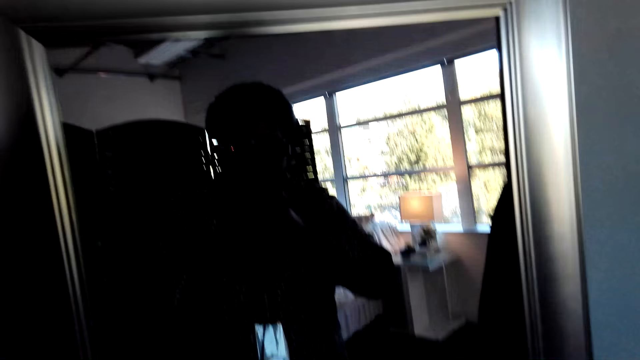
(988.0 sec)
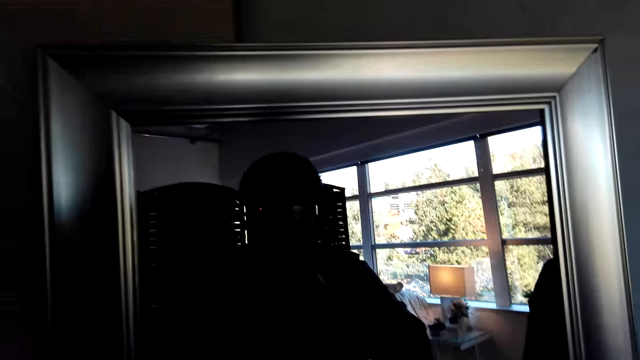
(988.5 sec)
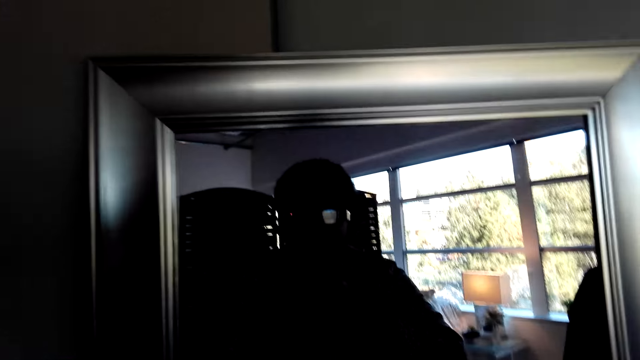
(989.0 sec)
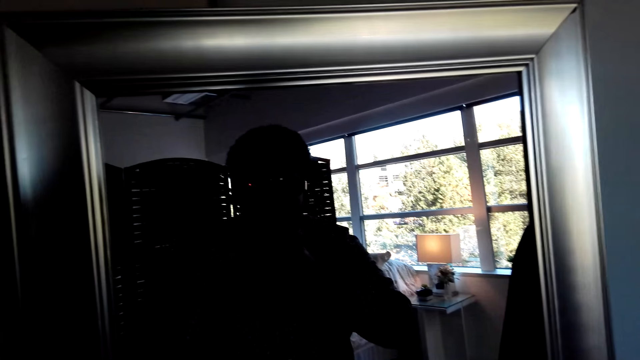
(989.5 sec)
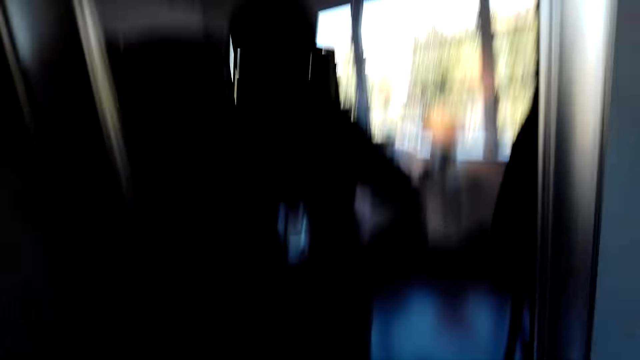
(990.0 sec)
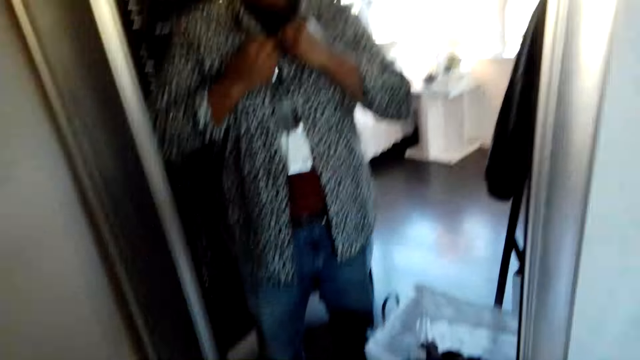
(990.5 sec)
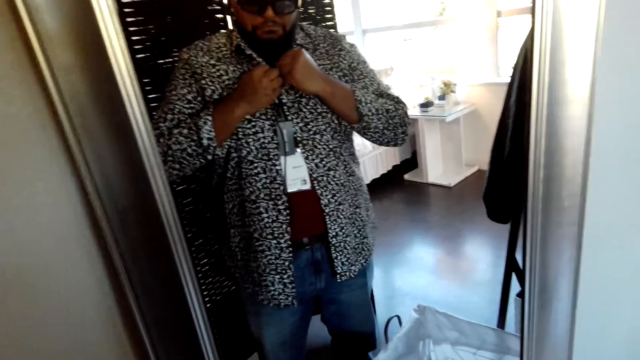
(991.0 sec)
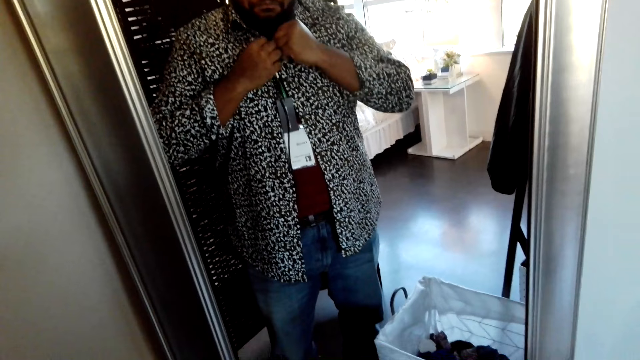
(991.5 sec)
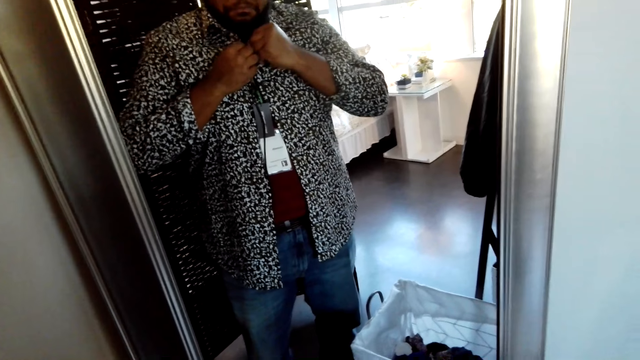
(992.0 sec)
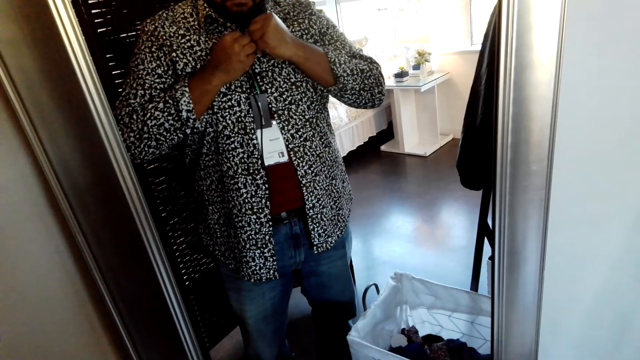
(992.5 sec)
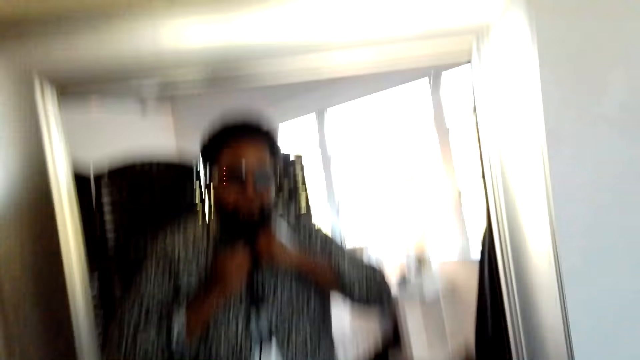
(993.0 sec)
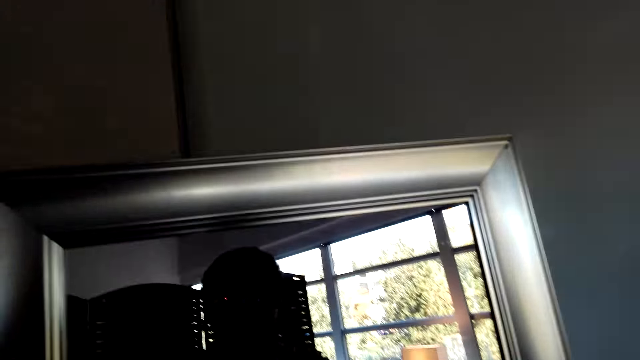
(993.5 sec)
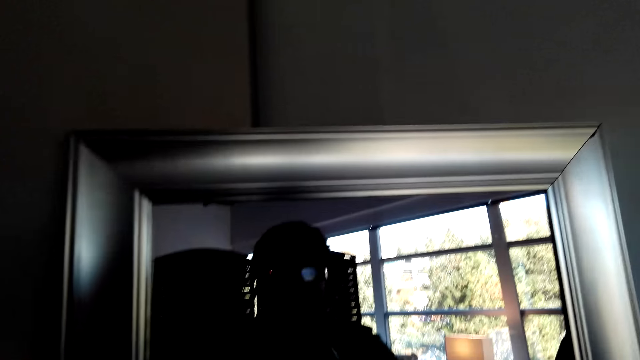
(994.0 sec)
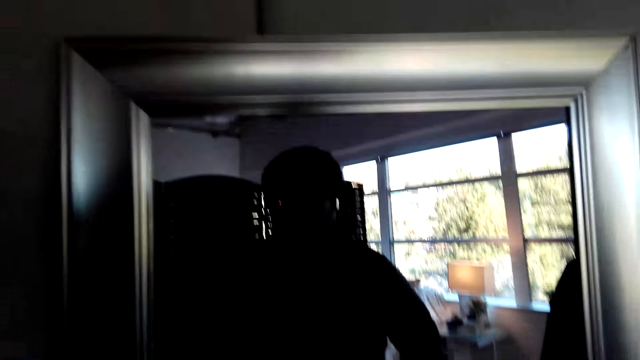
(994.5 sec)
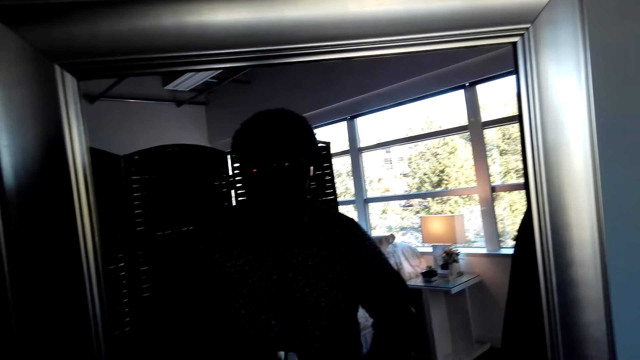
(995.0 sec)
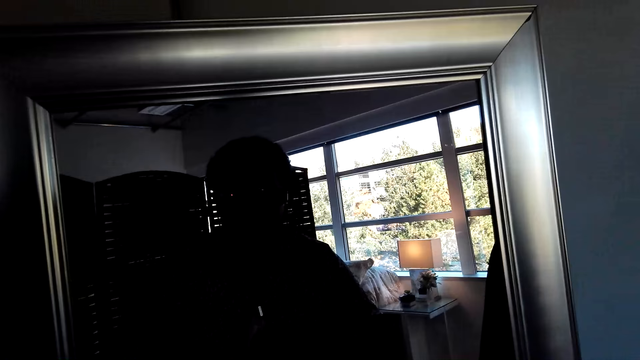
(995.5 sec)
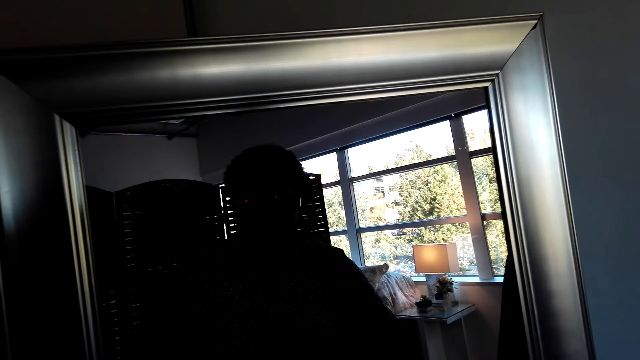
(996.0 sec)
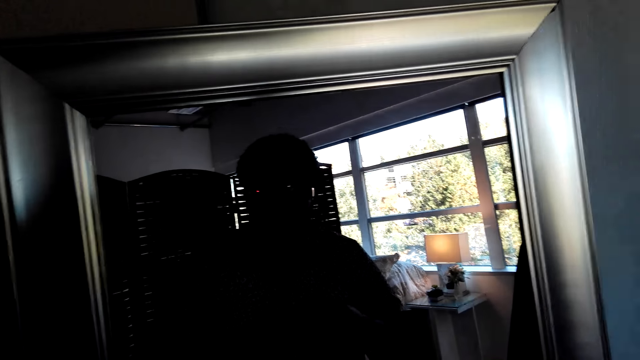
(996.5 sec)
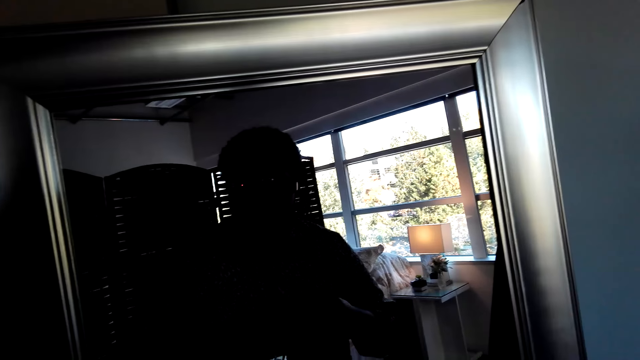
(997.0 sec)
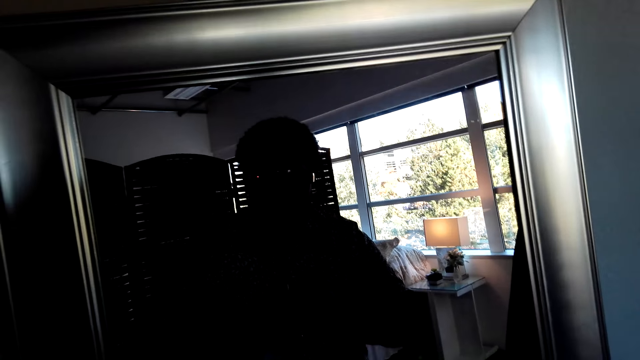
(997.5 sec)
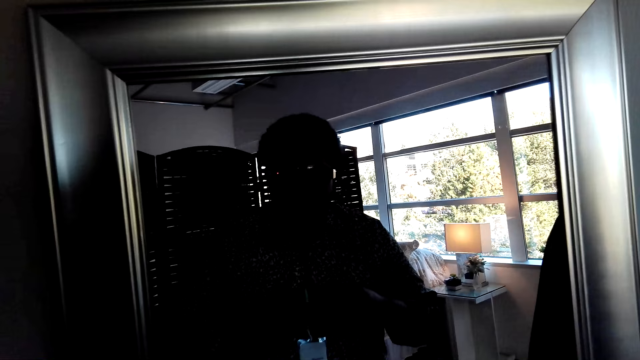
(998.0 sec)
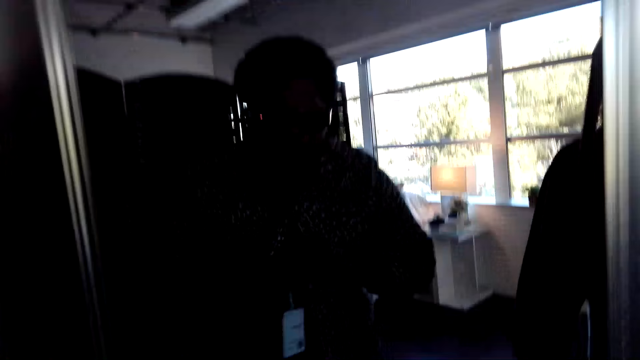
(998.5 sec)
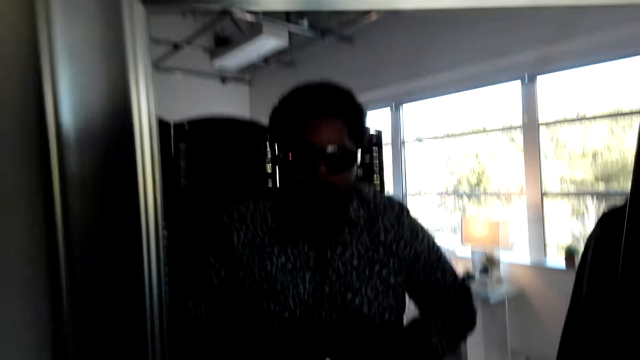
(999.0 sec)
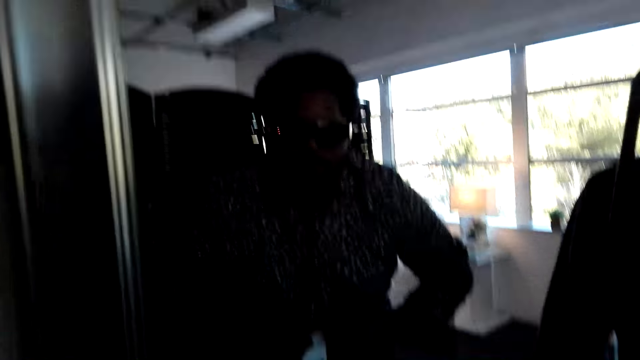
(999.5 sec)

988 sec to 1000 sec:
The camera wearer buttons a shirt.

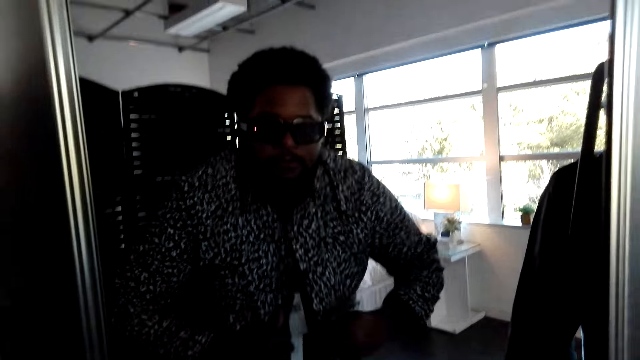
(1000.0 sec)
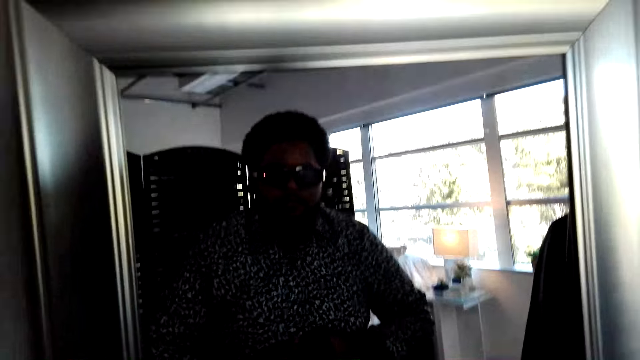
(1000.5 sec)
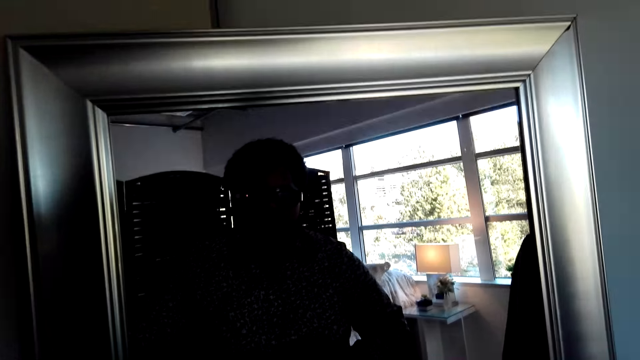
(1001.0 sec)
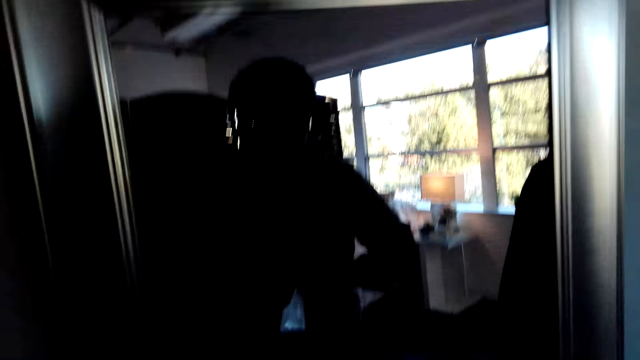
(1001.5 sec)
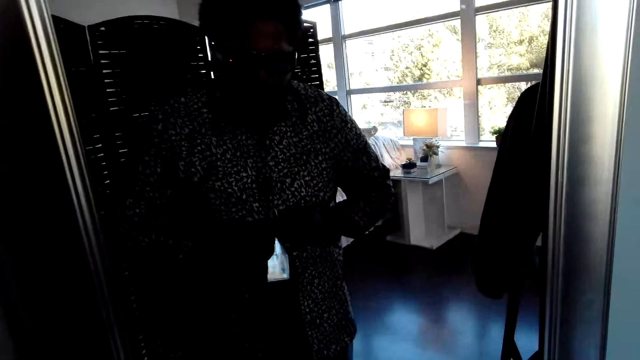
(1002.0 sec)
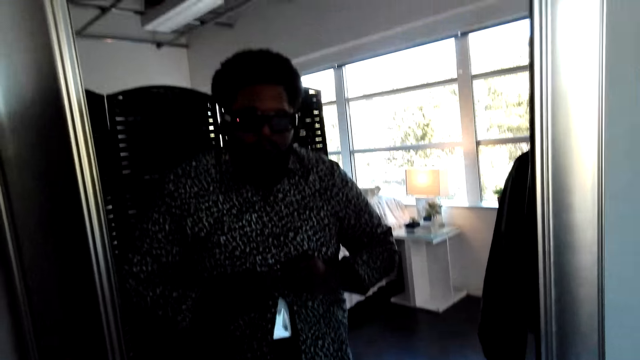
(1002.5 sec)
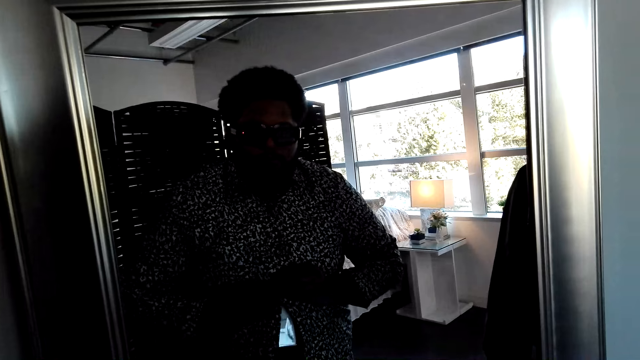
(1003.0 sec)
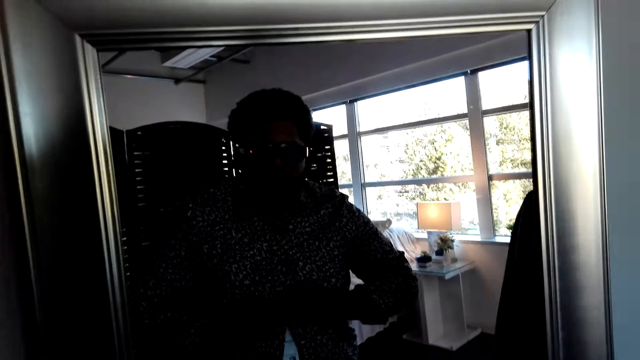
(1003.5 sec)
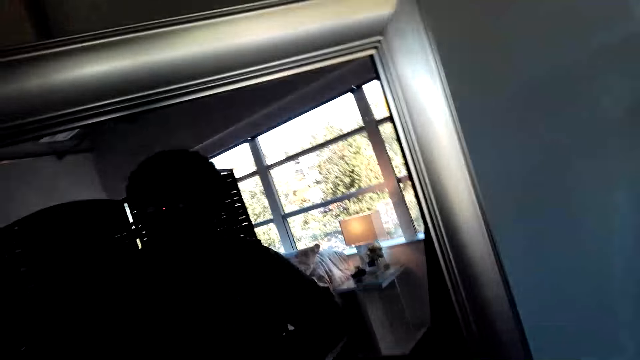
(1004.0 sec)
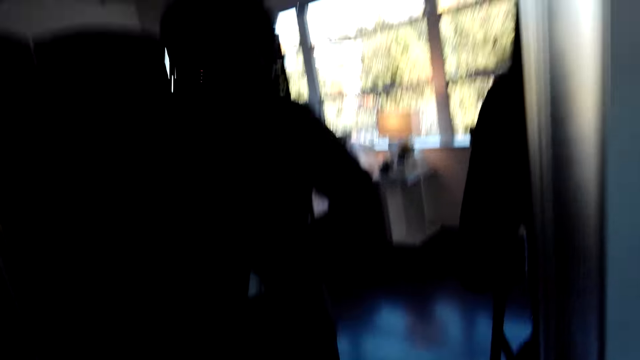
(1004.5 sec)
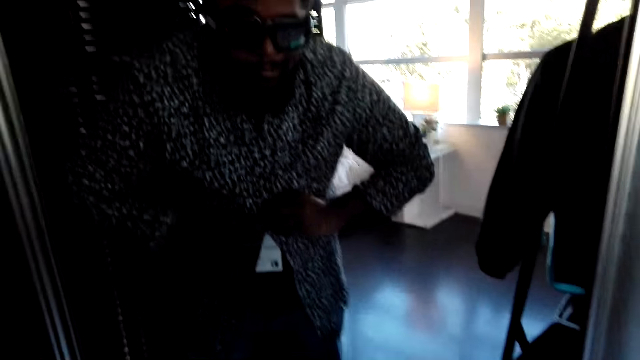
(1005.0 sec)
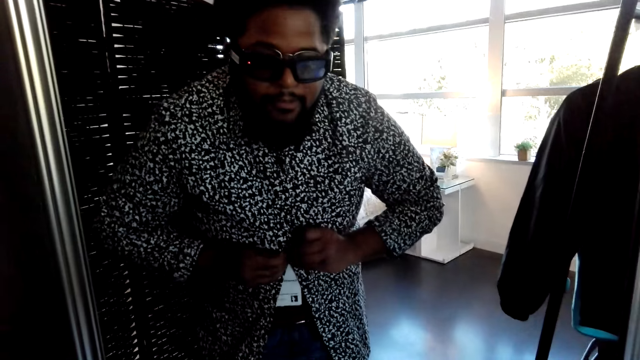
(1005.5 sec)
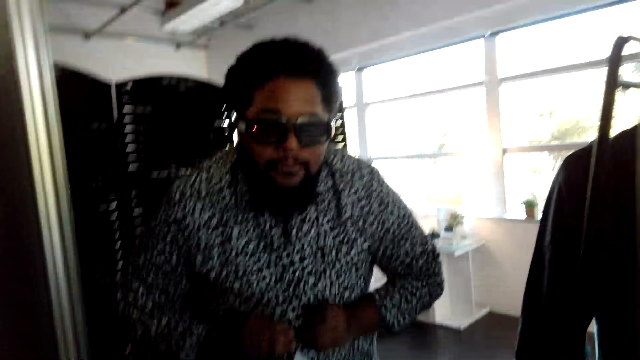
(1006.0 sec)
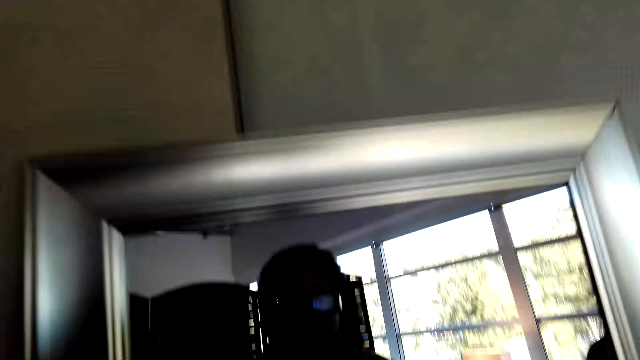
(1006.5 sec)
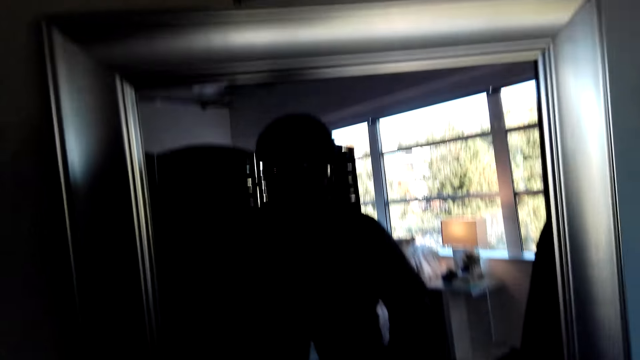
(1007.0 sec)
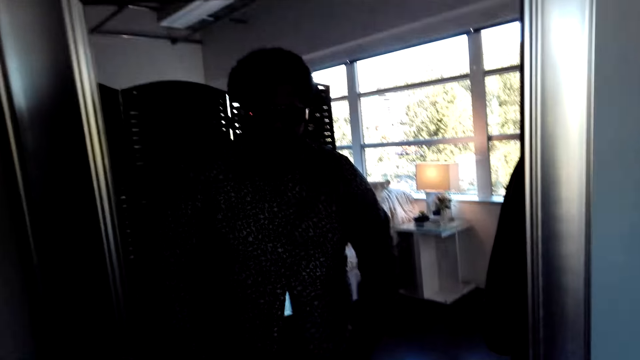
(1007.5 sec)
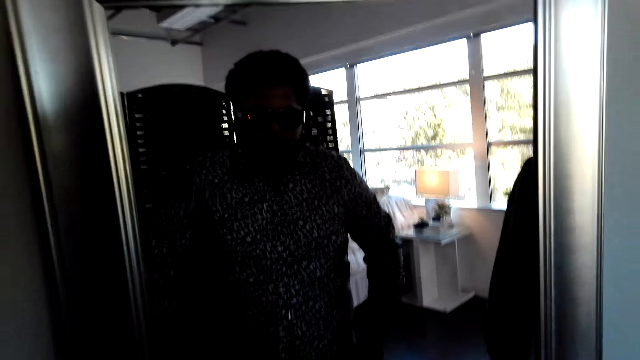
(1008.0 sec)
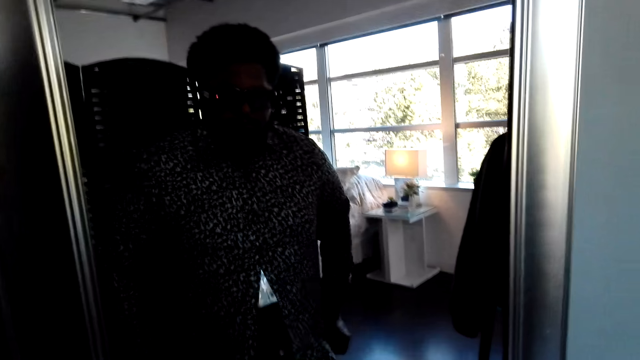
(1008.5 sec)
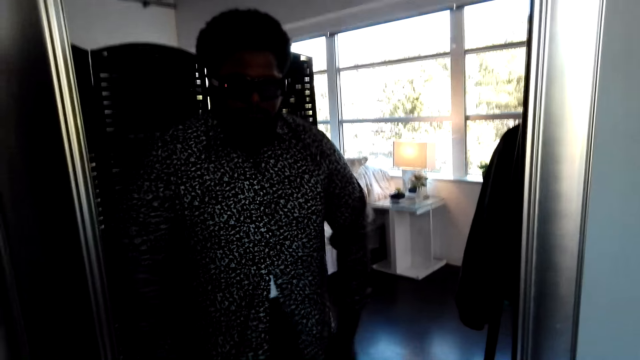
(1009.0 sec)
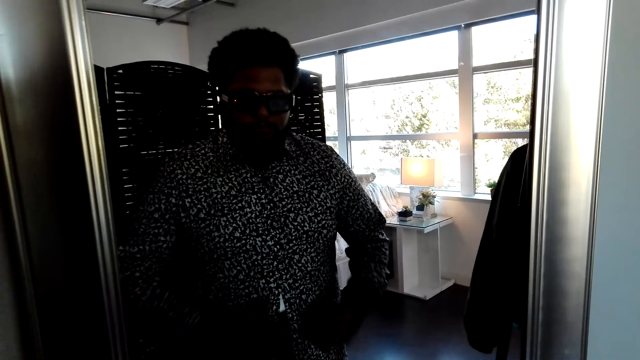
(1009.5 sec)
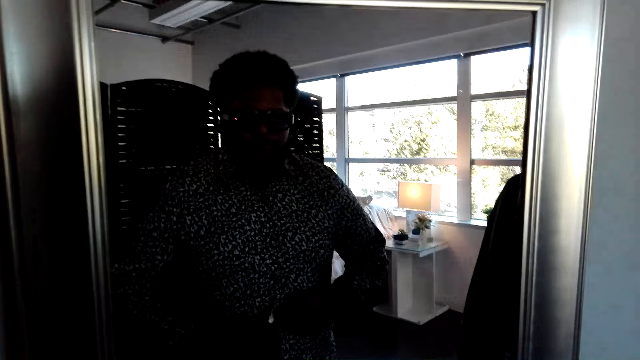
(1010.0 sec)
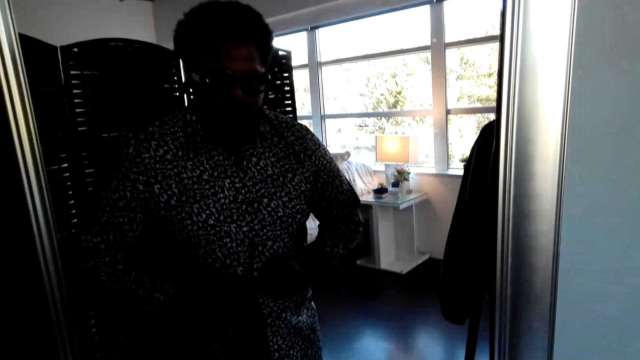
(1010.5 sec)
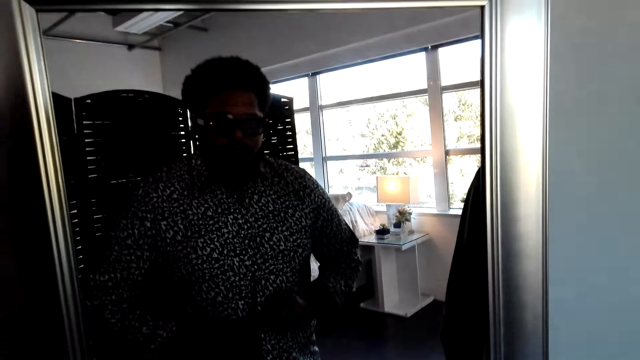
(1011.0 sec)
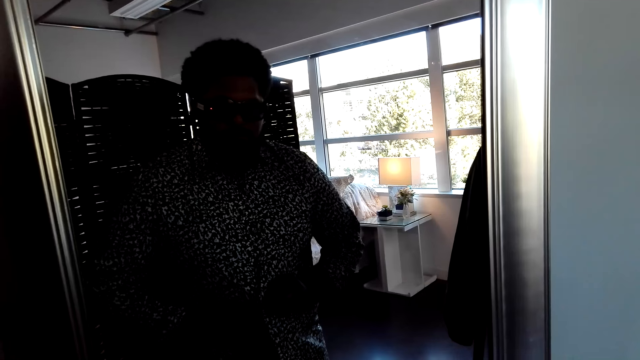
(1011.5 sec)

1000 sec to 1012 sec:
The camera wearer wears the shirt.
